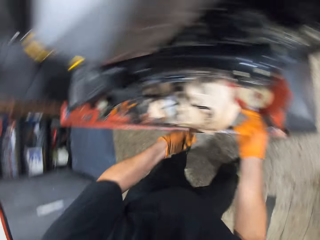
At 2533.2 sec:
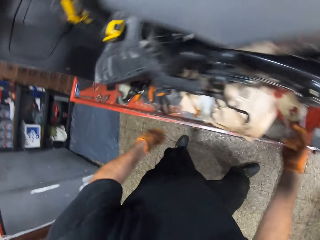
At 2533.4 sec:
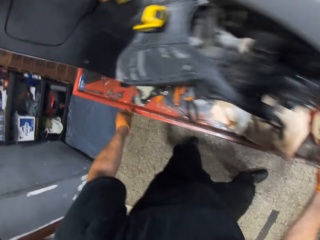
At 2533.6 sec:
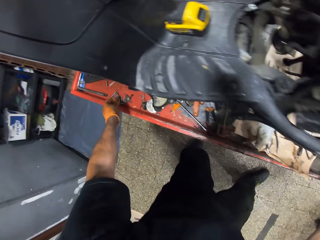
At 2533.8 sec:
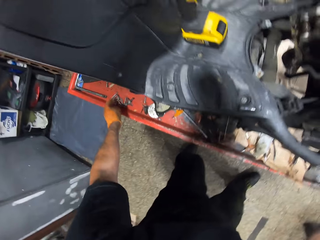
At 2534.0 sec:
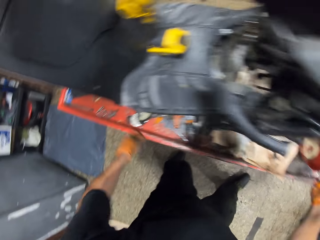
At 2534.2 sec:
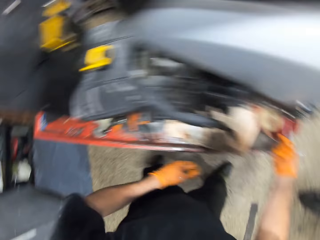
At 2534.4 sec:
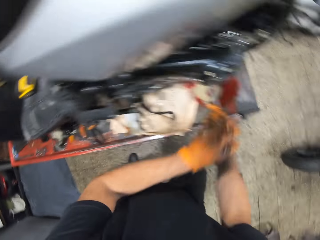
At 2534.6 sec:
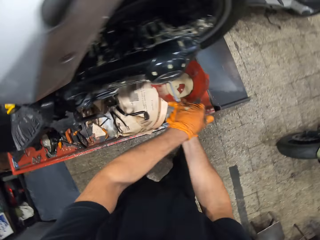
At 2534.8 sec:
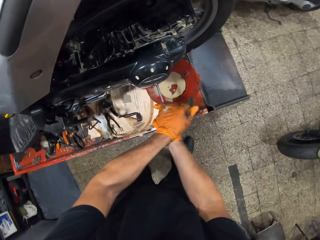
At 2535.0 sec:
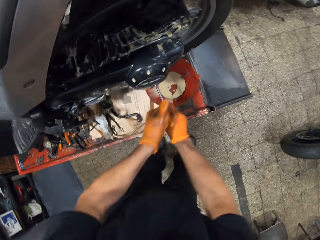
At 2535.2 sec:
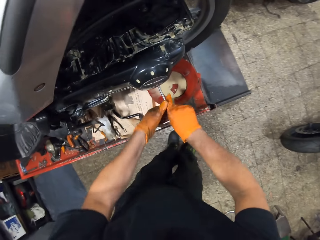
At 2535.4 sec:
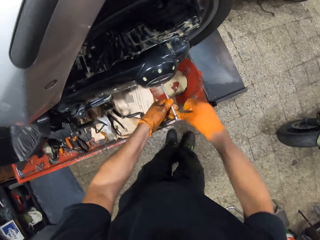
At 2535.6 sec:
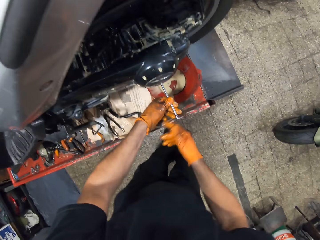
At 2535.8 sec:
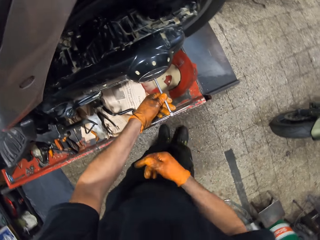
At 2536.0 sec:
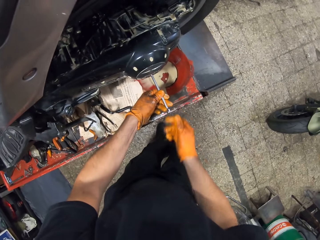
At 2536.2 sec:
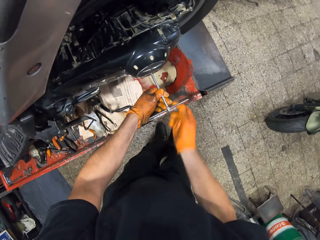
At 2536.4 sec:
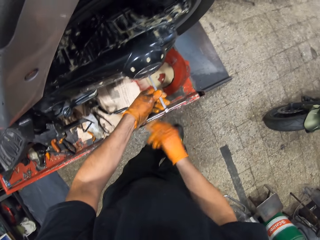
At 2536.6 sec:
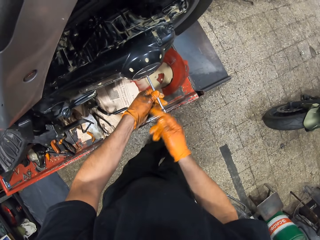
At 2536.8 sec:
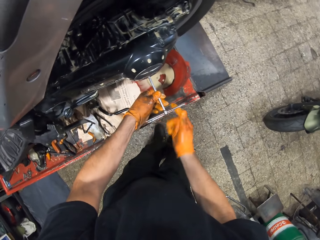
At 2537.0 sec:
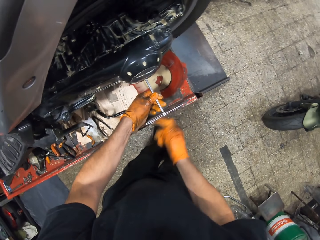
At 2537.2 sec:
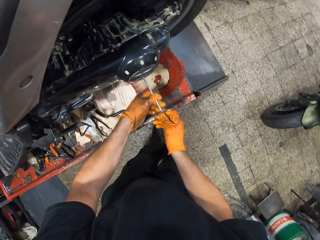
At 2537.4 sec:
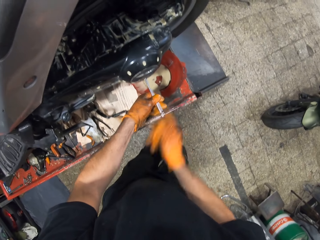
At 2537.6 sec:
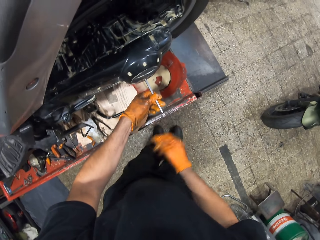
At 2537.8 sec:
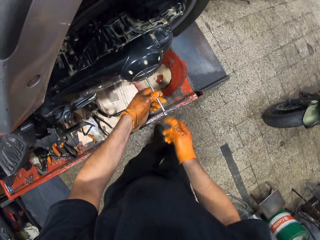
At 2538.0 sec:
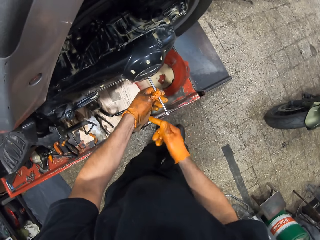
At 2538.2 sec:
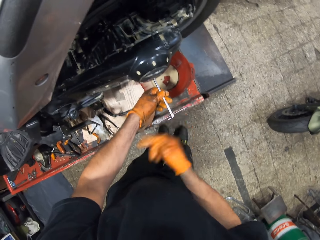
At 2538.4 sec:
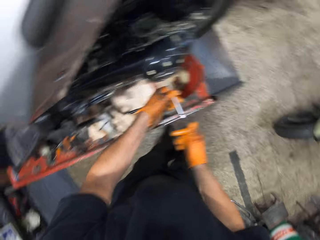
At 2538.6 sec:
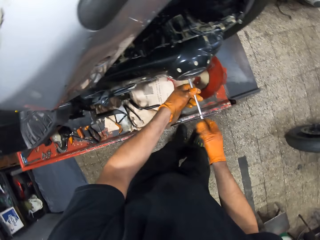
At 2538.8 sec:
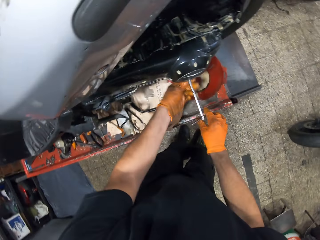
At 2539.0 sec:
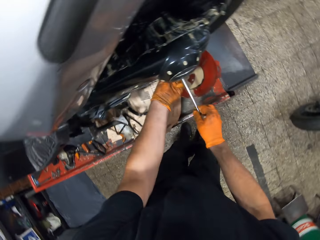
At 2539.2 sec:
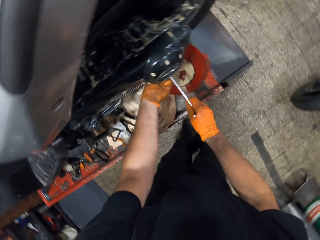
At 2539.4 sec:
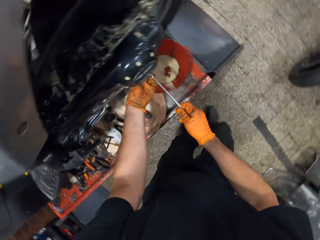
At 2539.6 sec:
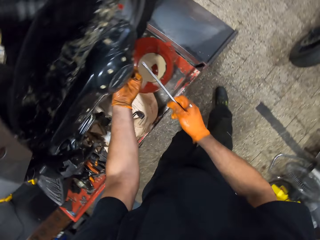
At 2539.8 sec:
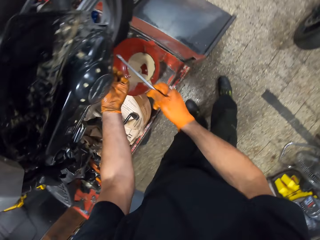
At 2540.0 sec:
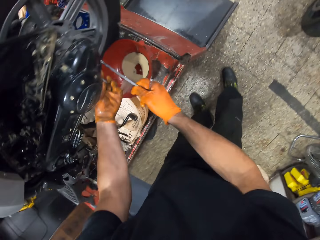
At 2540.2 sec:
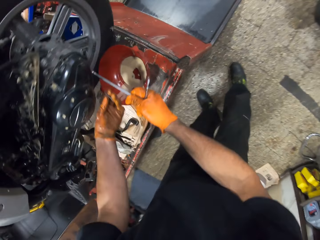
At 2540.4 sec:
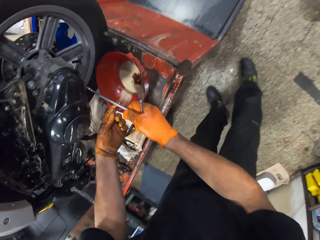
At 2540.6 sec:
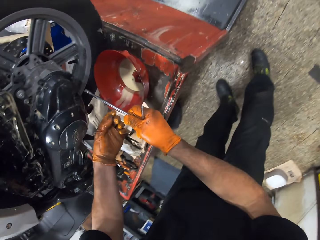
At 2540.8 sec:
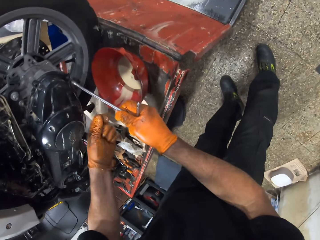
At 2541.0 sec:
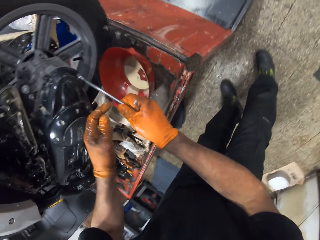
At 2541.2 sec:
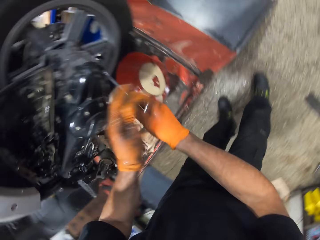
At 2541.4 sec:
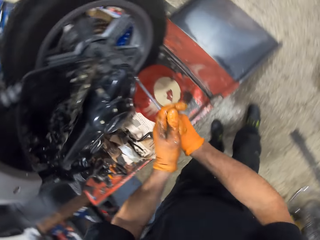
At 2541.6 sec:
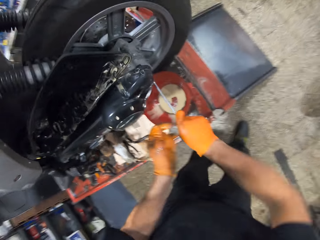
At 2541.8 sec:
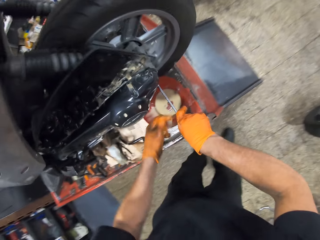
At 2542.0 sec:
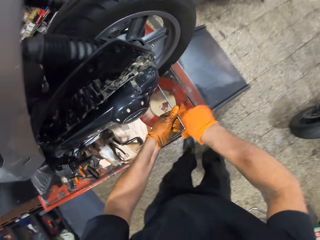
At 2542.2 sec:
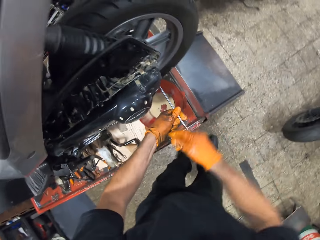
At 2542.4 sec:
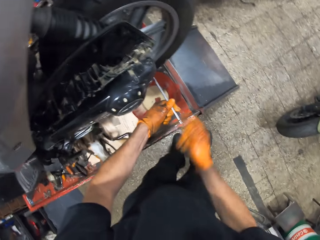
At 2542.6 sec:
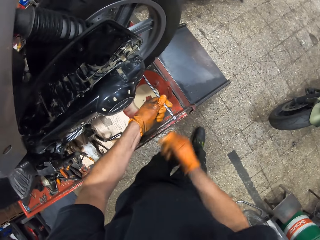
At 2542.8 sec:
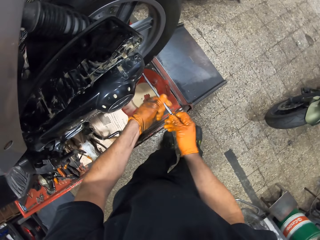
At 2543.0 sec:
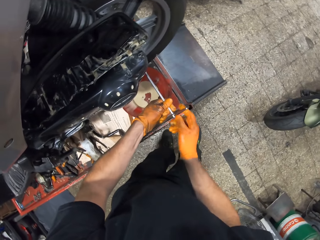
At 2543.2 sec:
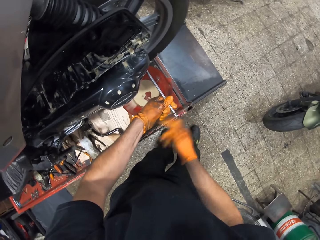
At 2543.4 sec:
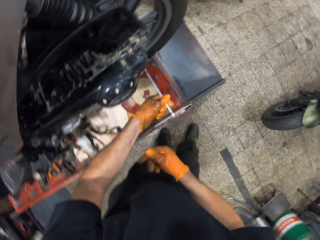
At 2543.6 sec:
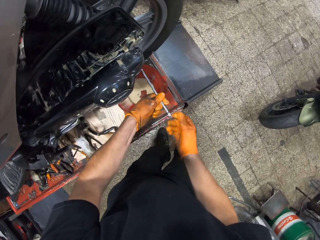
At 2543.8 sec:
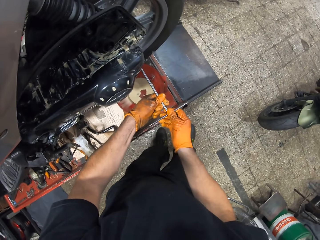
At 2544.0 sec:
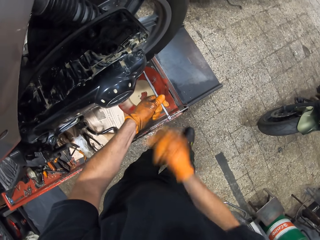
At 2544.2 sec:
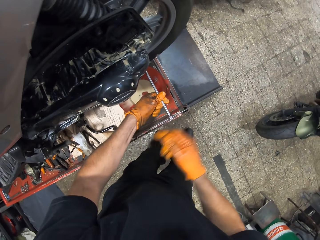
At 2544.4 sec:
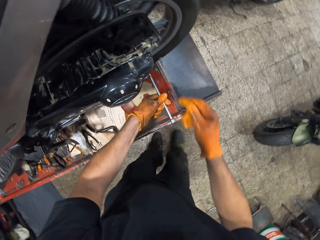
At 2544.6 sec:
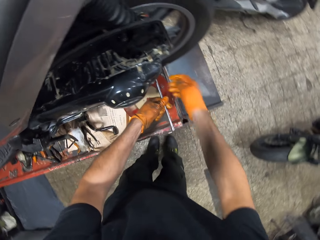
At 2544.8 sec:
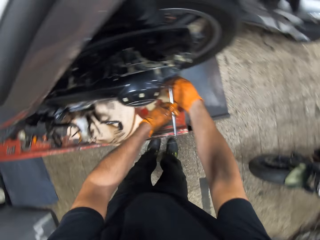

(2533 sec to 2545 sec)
The camera wearer drops the bolt in his left hand on the workshop lift table. He loosens a bolt in the scooter with the spinner in both hands. He rotates the T spanner. He removes the bolt with his left hand. He loosens a bolt in the scooter with the spinner in both hands. He picks up a screw. He rotates the T spanner.

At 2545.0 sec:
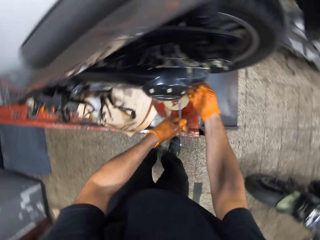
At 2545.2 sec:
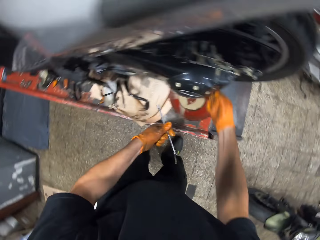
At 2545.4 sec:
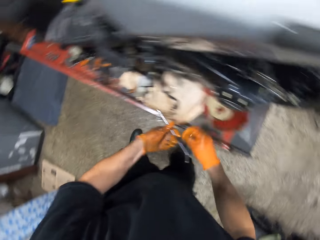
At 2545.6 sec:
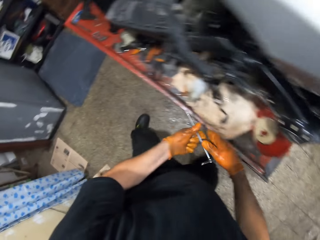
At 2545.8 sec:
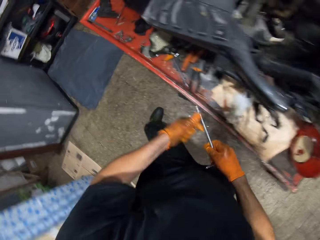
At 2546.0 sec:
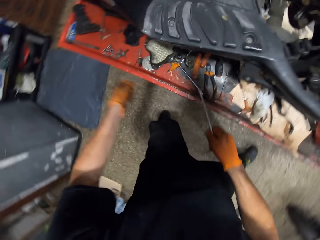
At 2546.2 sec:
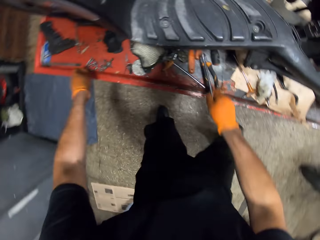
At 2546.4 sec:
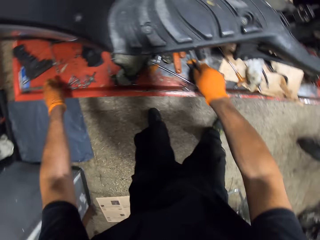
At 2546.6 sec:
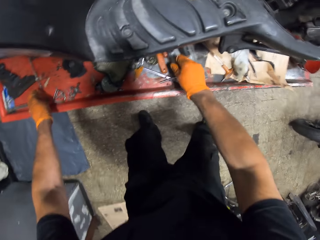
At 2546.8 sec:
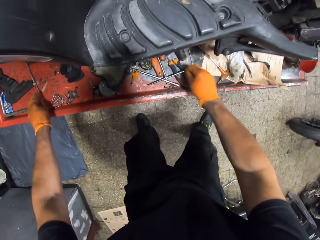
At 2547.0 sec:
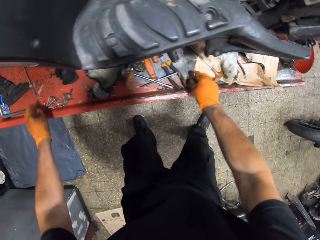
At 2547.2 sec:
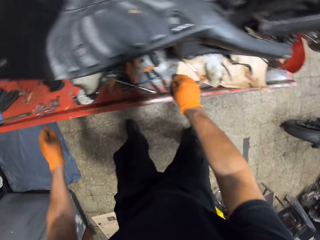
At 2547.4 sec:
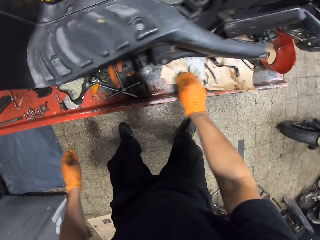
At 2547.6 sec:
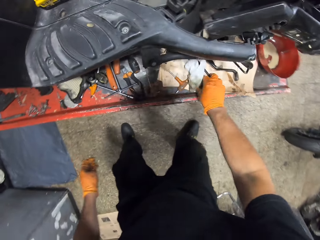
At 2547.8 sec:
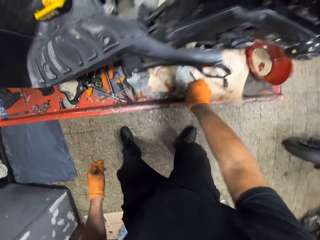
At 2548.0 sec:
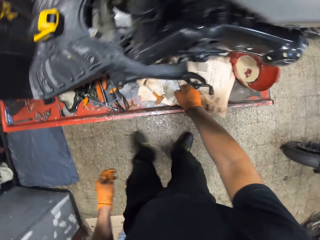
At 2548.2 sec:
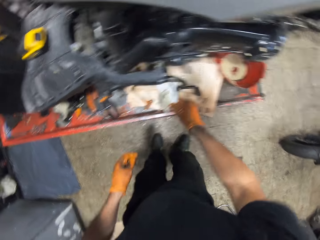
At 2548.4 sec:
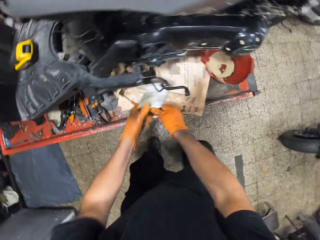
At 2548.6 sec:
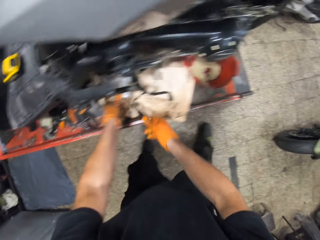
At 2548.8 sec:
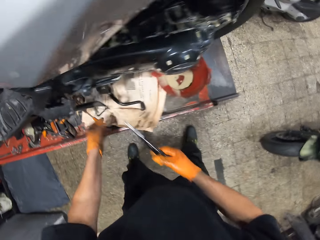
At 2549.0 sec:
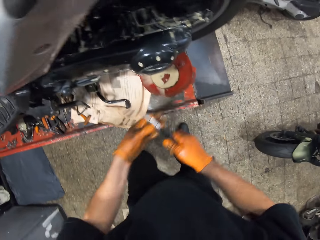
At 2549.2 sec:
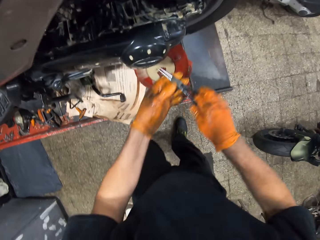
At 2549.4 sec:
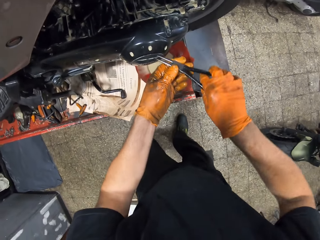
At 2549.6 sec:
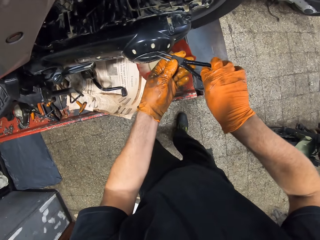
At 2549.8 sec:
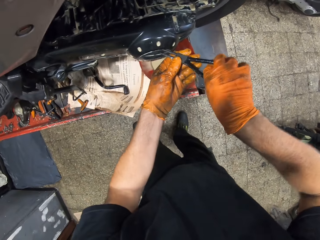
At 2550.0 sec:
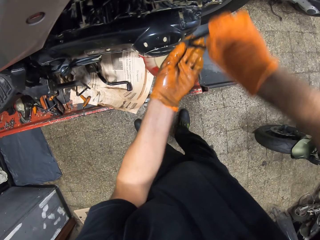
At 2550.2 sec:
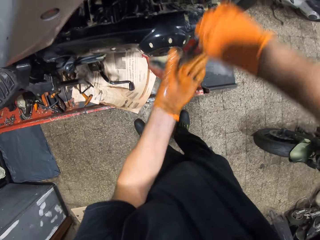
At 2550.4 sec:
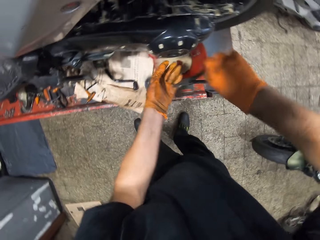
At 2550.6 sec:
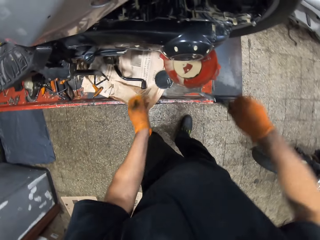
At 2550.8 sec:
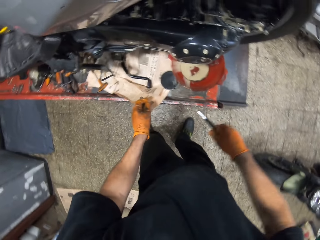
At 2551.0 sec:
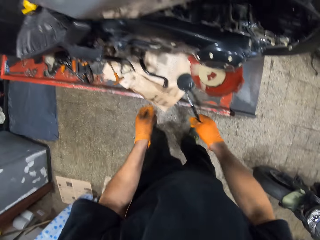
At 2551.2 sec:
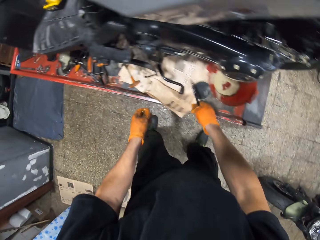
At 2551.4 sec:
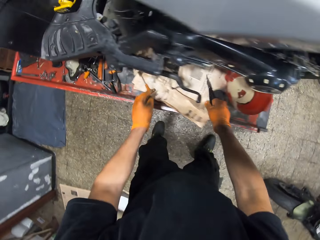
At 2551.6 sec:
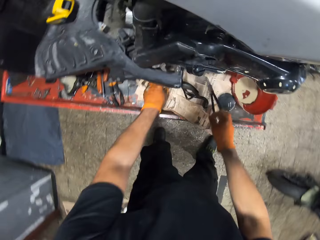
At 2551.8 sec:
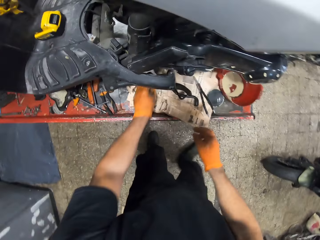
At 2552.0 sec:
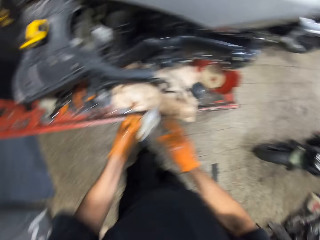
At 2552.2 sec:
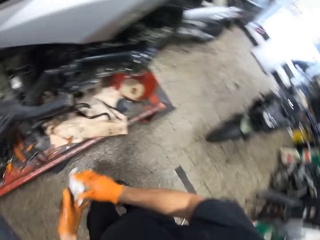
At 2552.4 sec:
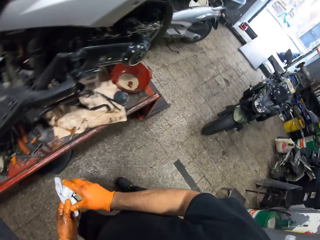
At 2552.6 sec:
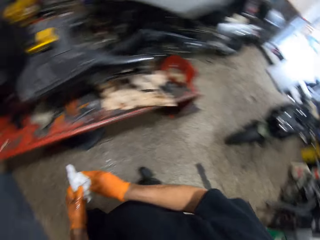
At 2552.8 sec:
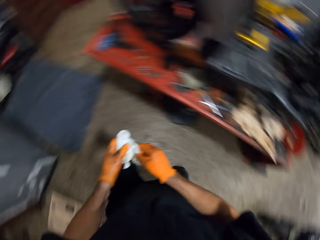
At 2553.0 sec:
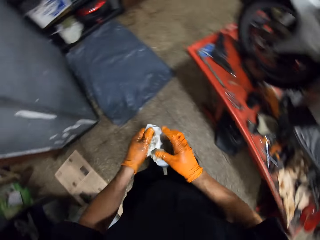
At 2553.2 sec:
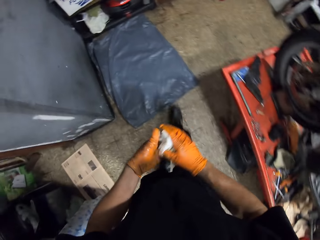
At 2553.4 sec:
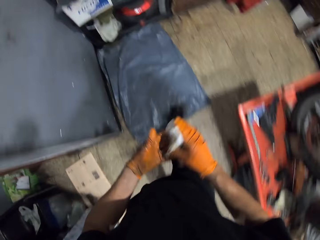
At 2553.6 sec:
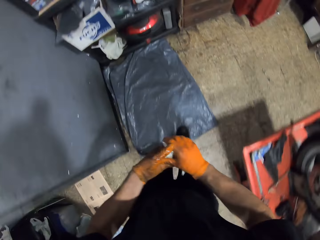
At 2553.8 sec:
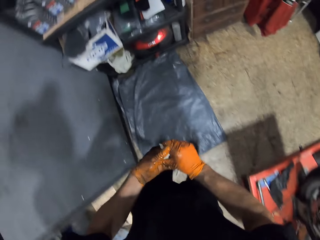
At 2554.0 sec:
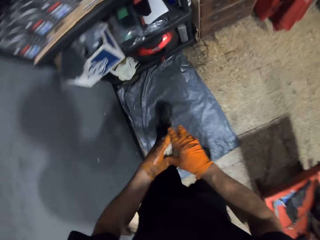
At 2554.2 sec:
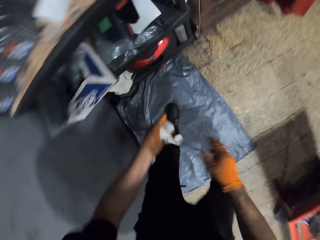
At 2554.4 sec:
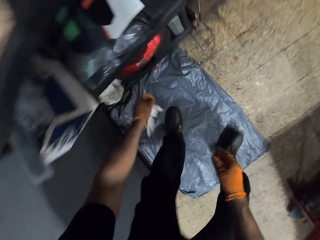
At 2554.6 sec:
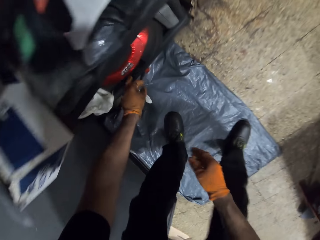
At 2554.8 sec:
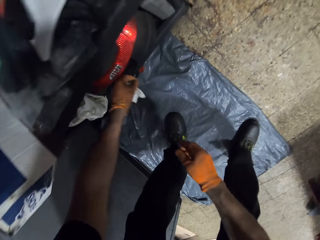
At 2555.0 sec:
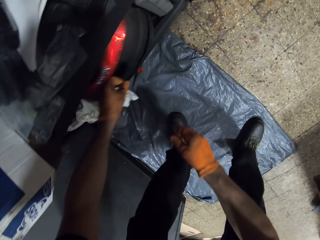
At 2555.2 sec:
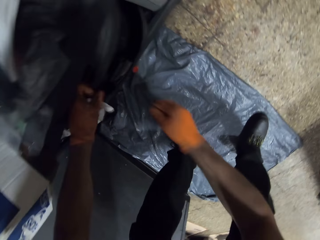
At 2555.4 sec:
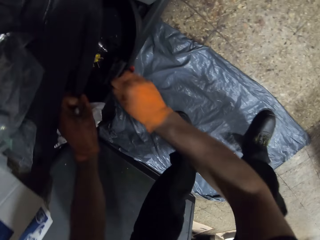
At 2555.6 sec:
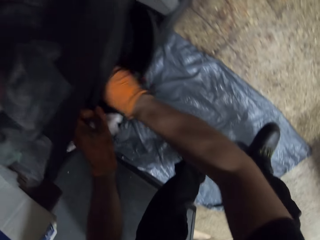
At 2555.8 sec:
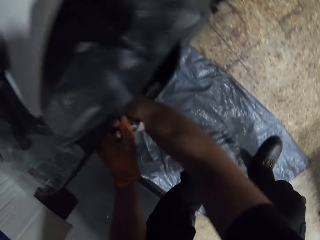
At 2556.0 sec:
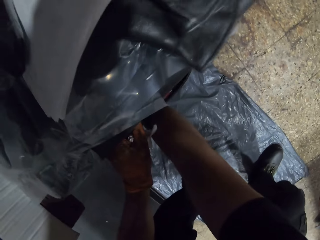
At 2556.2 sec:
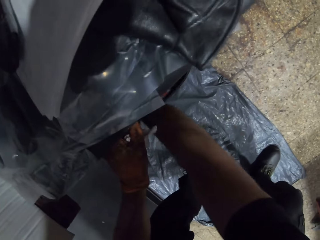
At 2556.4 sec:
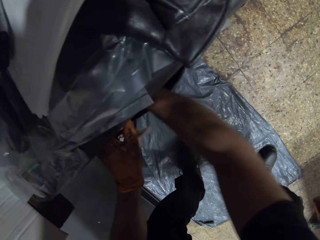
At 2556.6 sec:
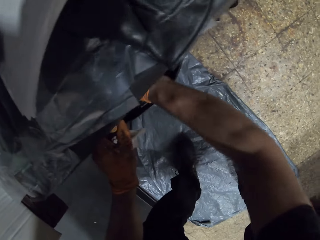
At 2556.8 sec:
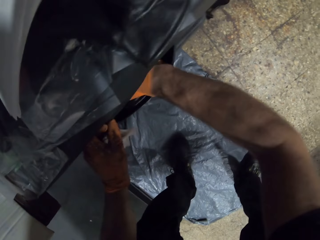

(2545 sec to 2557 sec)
The camera wearer removes the bolt with his right hand. He picks up a screw. He drops the bolt in his left hand on the workshop lift table. He drops the spinner in his right hand on the workshop lift table. He picks up a spanner with his right hand. He removes the clutch cover in the scooter with the spanner in both hands. He opens something. He drops the spanner in his right hand on the workshop lift table. He picks up the white handkerchief with his left hand. He cleanses both hands with the white handkerchief. He moves towards a shelf in the workshop. He picks up a drill driver from the shelf with his right hand.
